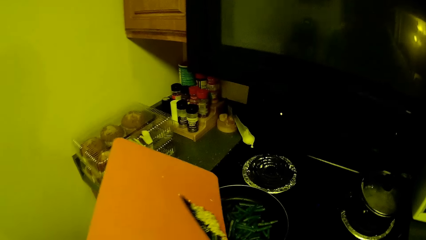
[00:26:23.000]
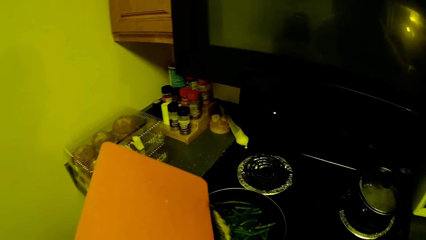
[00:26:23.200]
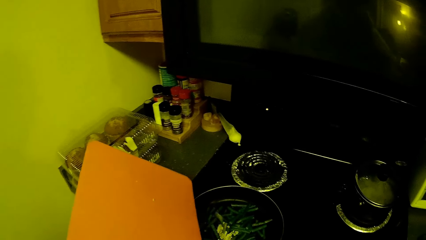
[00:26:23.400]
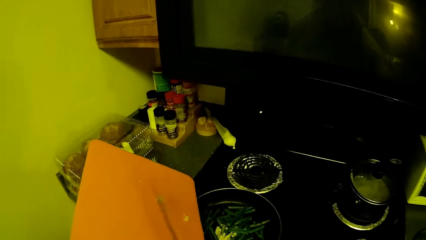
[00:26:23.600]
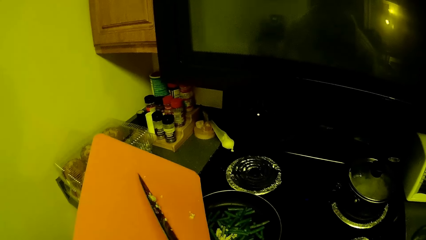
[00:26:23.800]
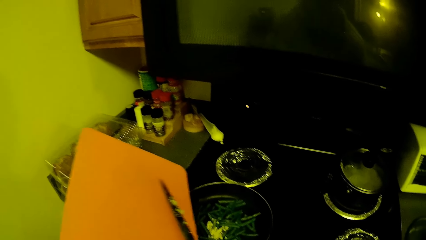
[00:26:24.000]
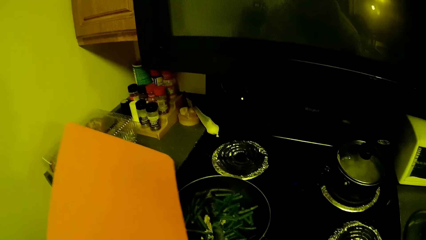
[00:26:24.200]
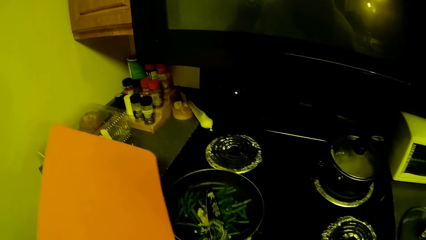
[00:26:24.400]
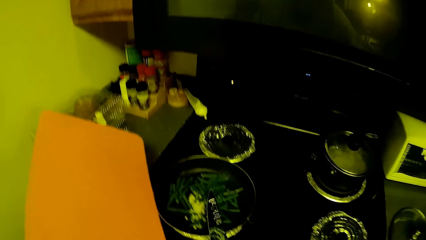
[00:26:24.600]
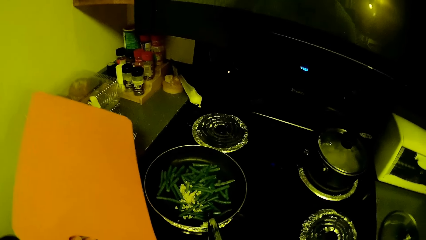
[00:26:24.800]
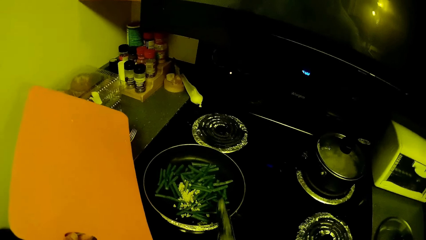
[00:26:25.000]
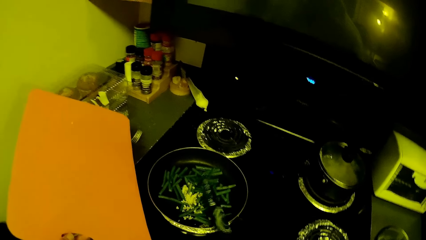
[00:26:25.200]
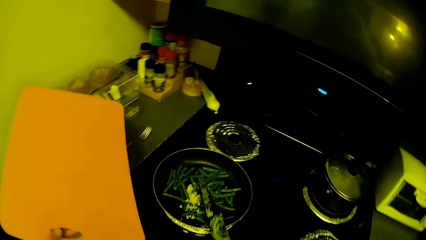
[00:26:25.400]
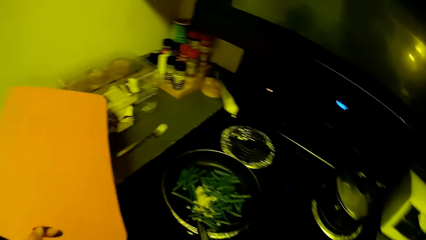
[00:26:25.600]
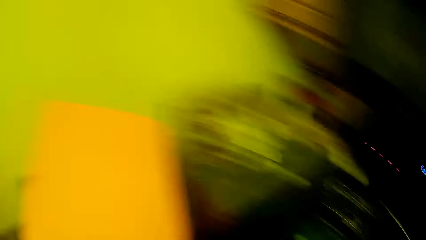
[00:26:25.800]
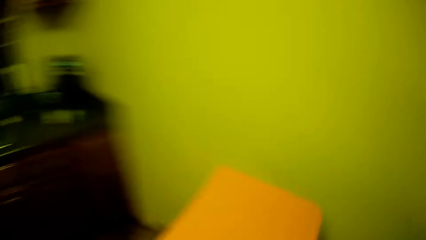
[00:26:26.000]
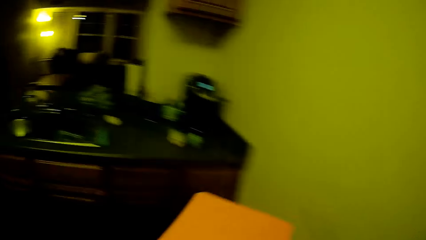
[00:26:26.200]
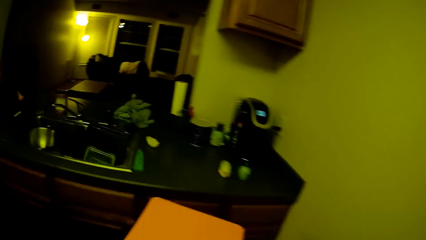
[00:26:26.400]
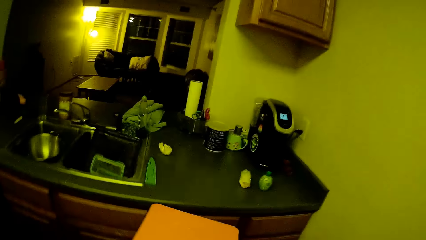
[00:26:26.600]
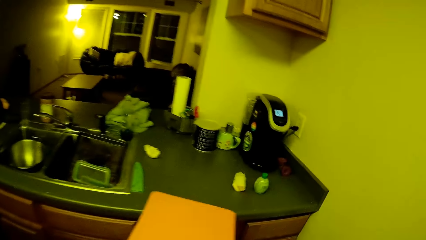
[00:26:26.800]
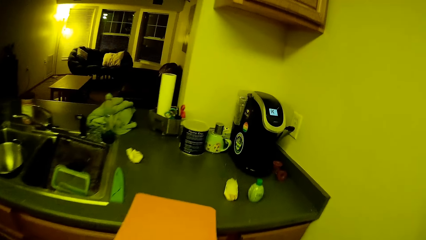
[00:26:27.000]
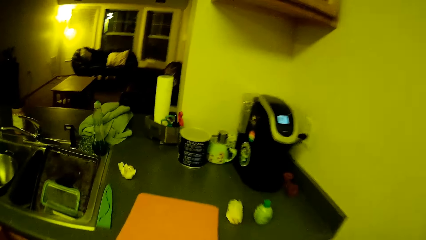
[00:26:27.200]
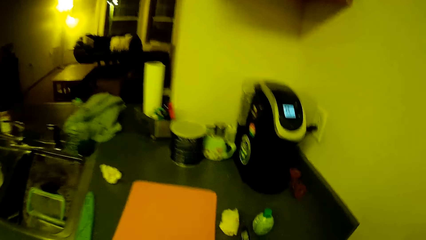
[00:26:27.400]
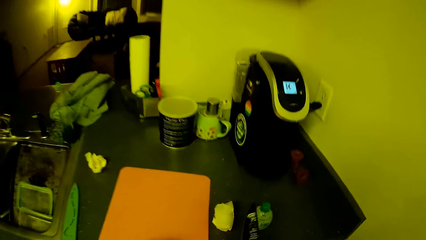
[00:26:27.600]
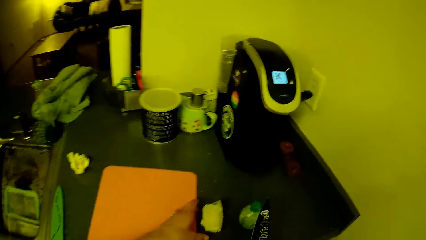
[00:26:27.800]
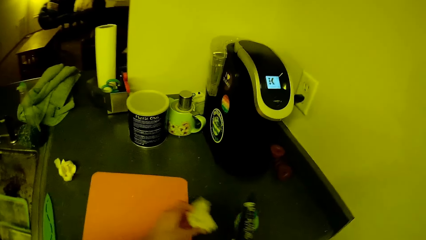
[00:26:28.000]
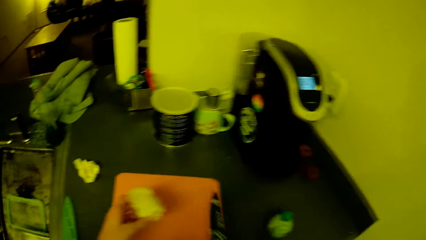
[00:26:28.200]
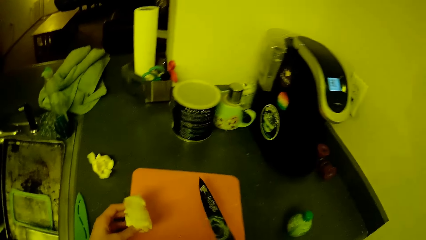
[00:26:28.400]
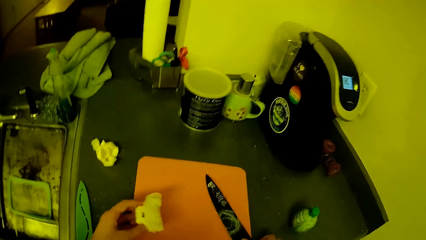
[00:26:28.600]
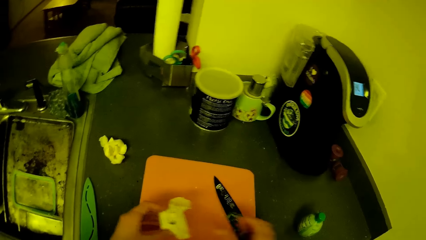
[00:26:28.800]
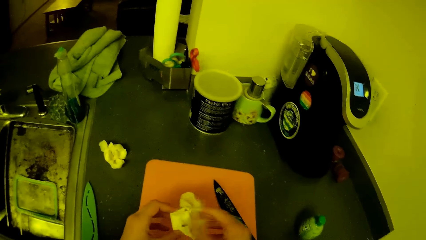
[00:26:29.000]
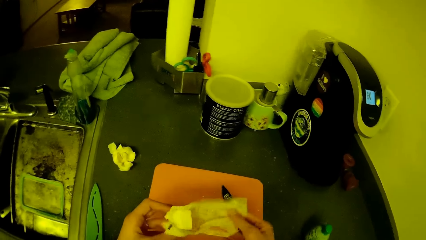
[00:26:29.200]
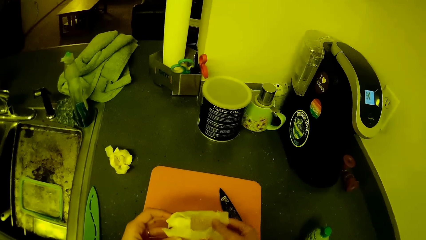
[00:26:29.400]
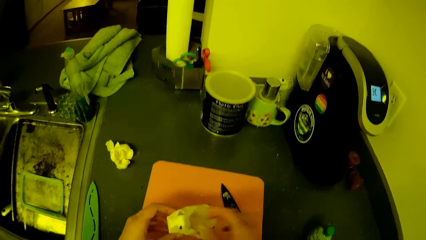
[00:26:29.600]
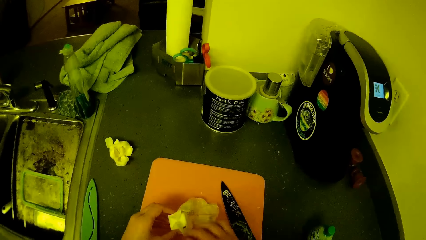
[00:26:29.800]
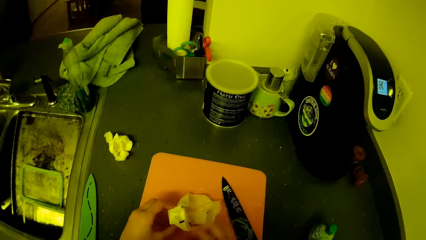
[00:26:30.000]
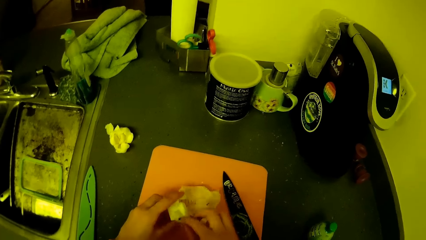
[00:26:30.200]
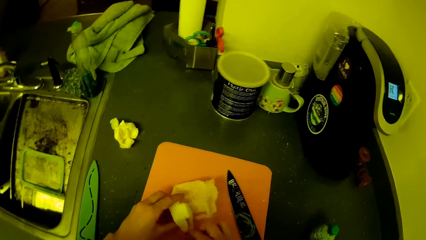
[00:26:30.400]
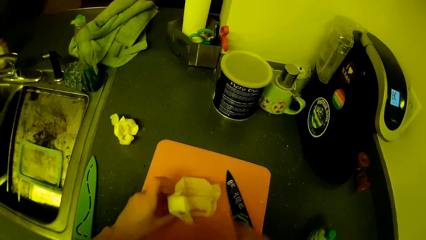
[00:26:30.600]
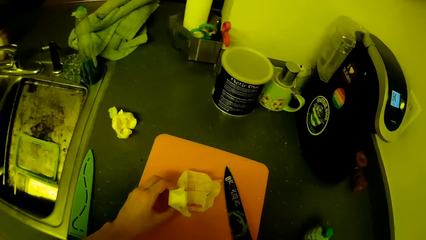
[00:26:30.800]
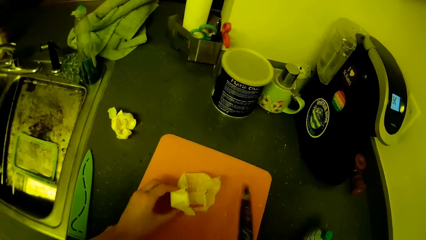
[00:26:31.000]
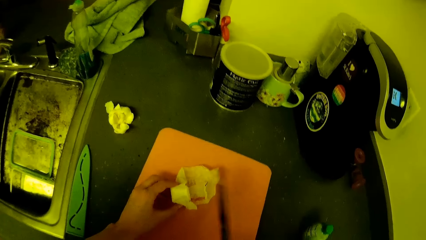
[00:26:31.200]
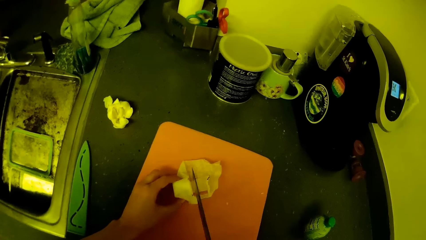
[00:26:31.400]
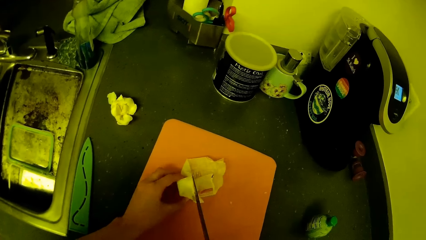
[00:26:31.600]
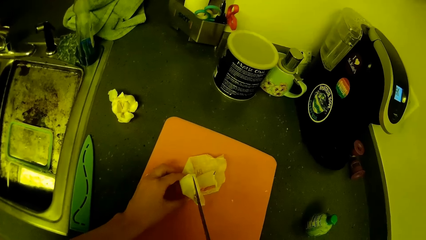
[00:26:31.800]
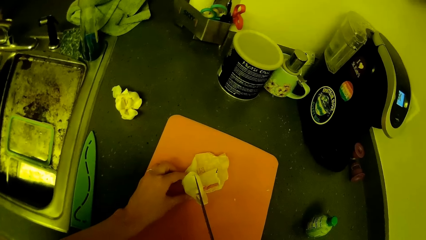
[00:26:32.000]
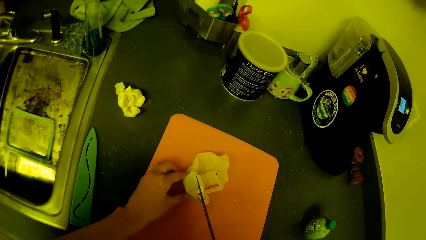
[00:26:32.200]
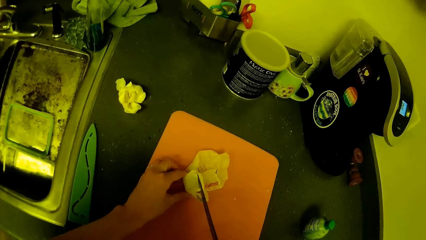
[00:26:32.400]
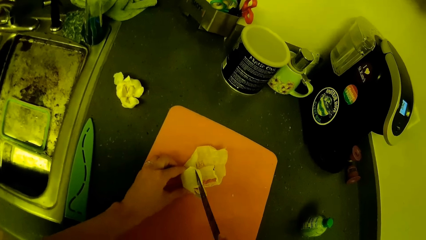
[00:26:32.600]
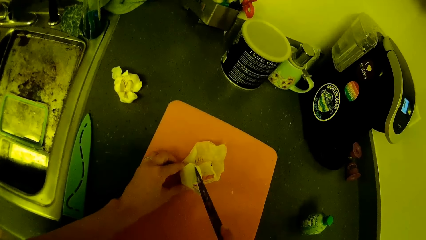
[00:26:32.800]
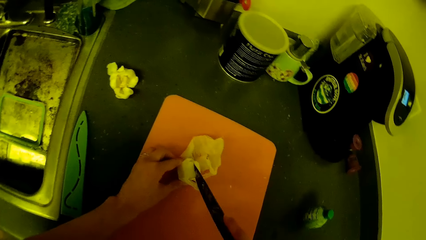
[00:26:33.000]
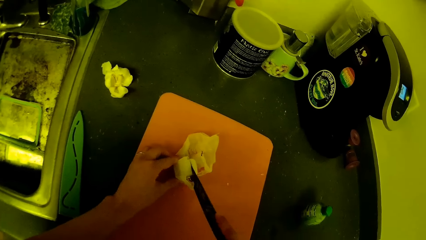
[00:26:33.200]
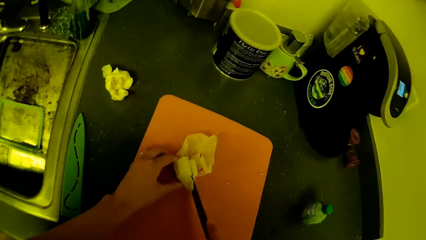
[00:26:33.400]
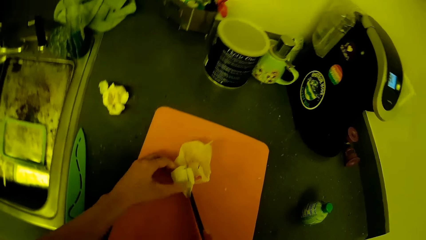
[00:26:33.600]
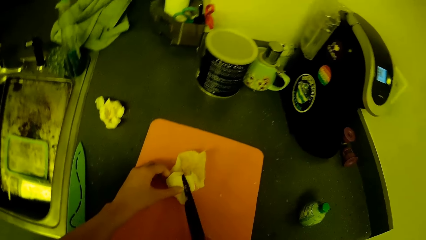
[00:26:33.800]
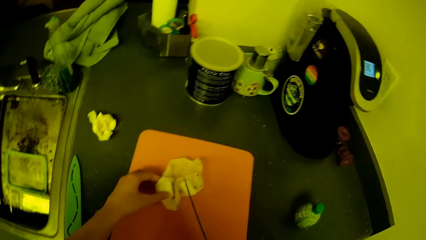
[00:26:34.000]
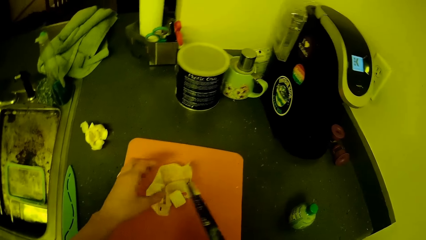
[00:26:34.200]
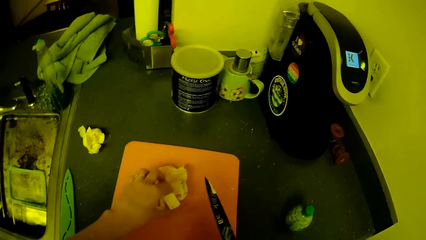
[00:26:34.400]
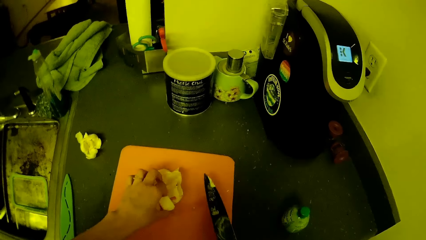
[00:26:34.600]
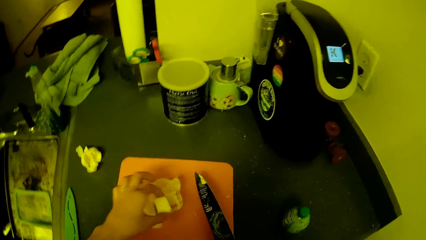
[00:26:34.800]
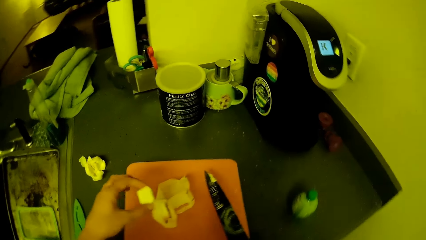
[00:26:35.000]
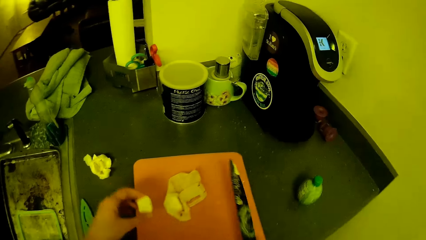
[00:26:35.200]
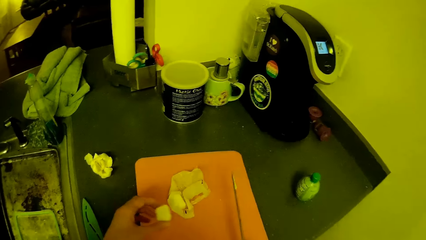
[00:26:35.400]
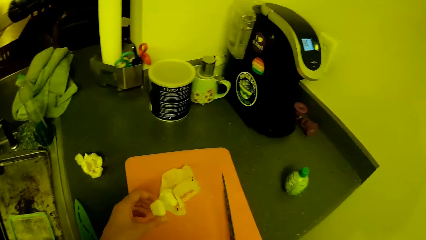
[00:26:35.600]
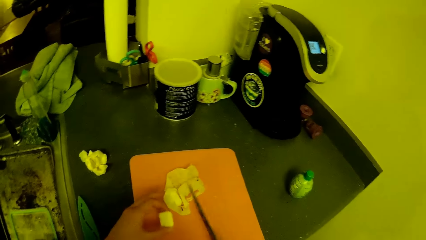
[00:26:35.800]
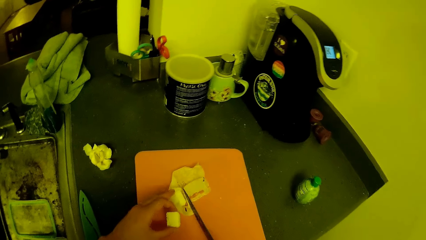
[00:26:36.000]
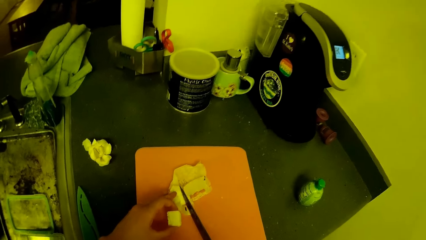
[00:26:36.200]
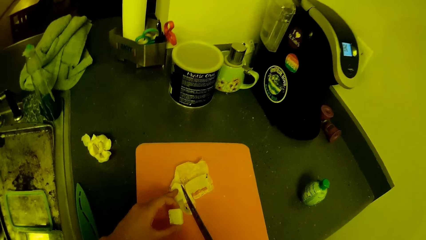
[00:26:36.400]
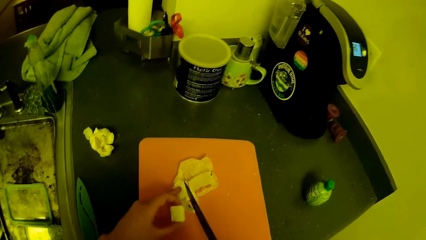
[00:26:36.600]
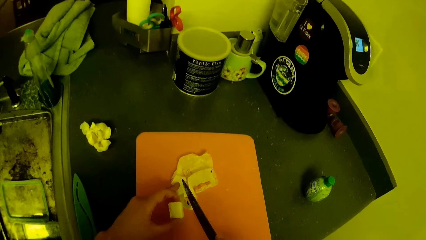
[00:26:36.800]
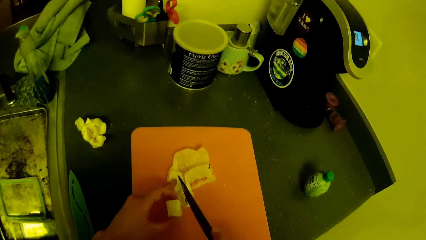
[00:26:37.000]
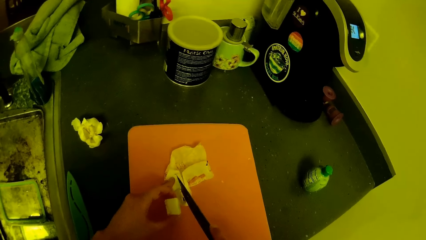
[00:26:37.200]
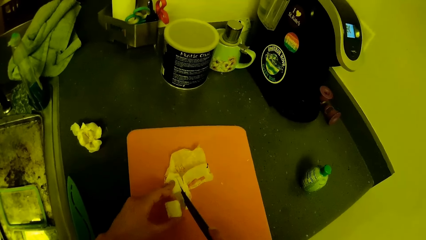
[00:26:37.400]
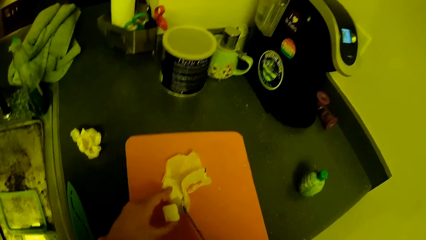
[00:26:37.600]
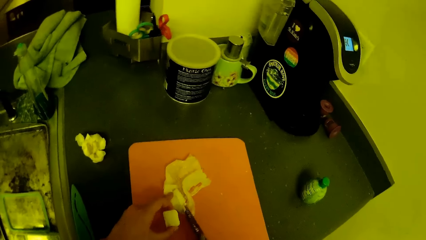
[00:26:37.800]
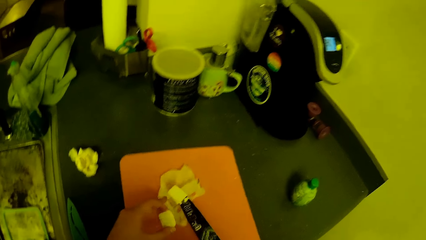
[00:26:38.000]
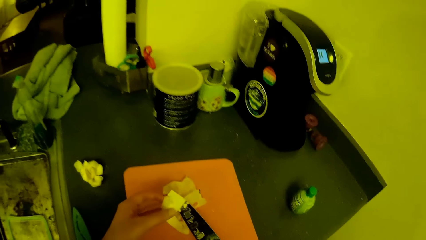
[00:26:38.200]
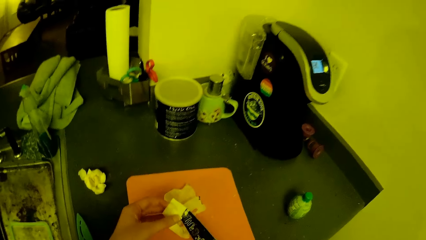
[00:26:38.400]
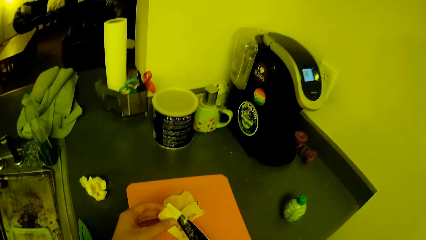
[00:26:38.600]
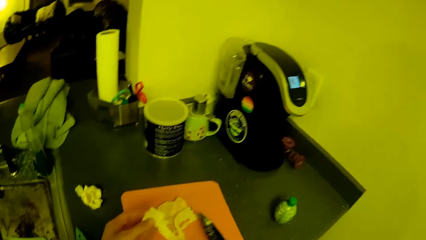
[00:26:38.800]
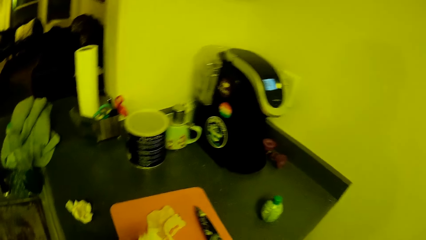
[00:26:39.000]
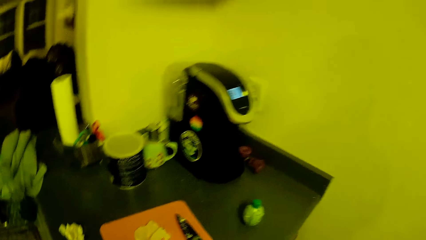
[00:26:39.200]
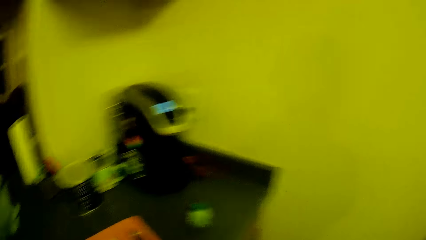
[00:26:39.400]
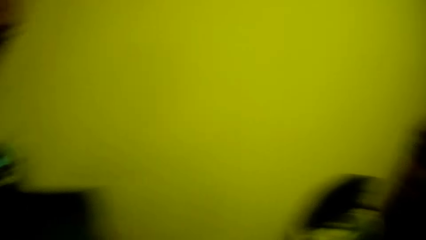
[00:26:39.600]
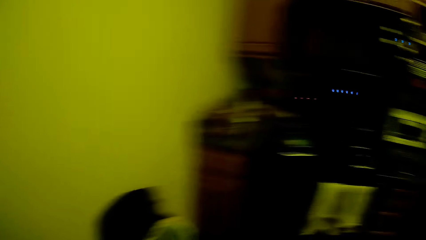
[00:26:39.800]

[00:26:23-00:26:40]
The camera wearer wipes off the garlic from the knife on the brim of the frying pan. She places the chopping board on the kitchen countertop. She walks to the other side of the kitchen. She picks up the cheese from the kitchen countertop with her left hand. She drops the knife on the chopping board. She unwraps the cheese with her right hand. She places the cheese on the chopping board. She picks up the knife from the chopping board. She cuts the cheese with the knife. She picks up the cut piece of the cheese from the chopping board with her left hand. She places her middle finger on the cheese. She places the cut piece of the cheese on the chopping board. She cuts the cheese on the chopping board with the knife. She picks up the cut piece of the cheese from the chopping board with the knife. She drops the knife on the table.
